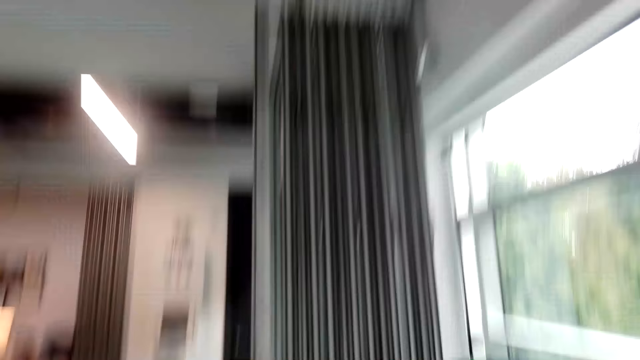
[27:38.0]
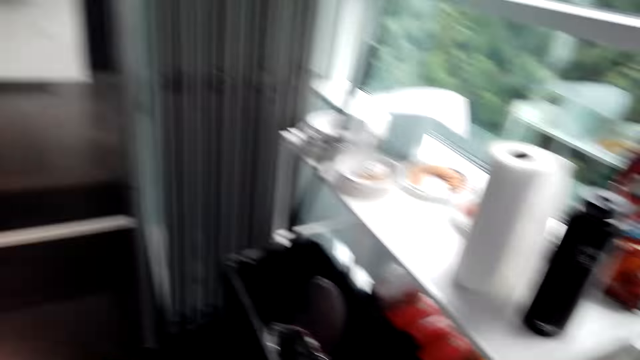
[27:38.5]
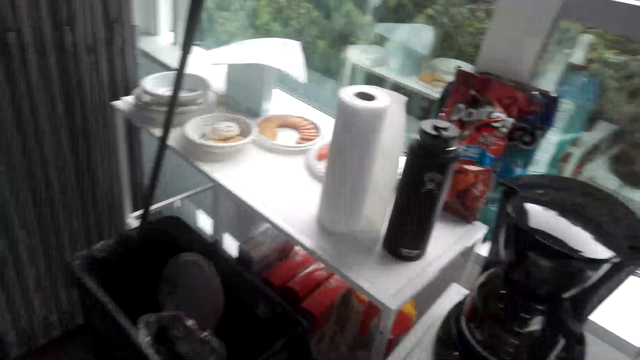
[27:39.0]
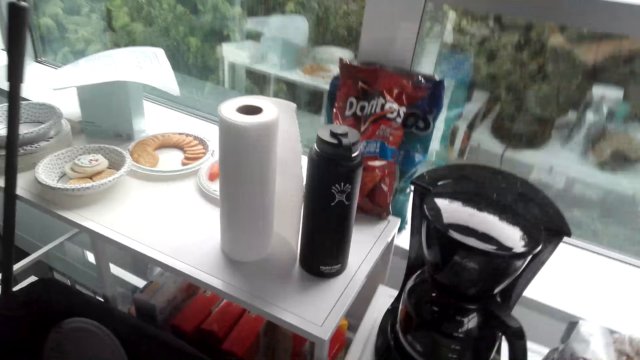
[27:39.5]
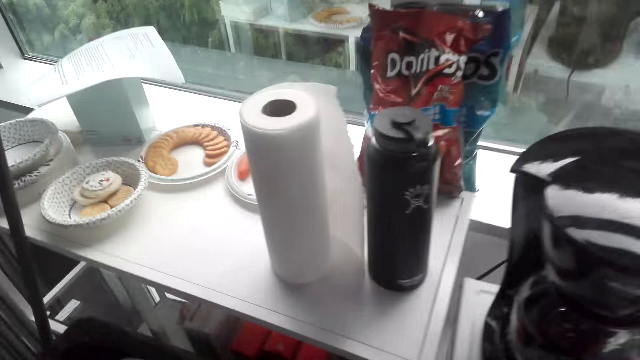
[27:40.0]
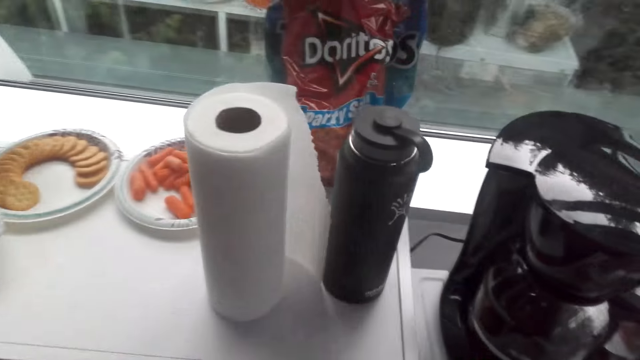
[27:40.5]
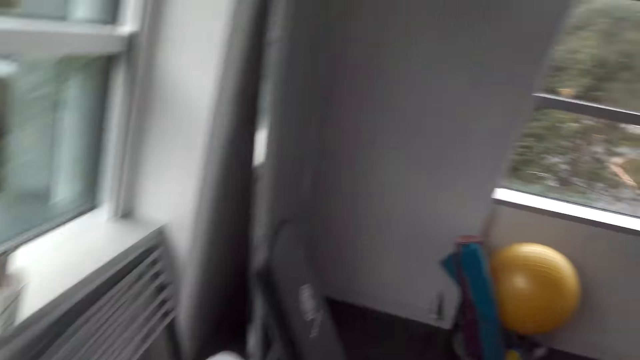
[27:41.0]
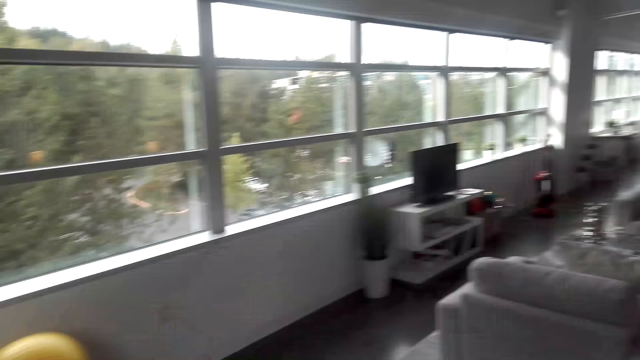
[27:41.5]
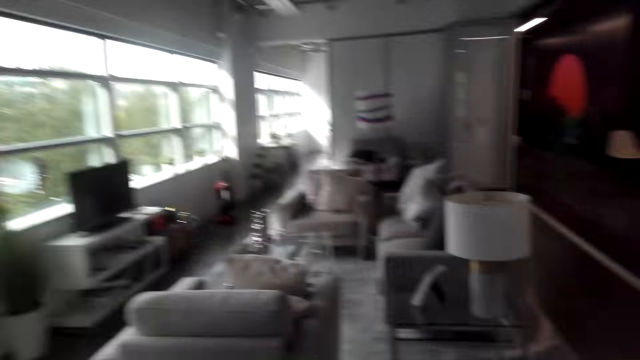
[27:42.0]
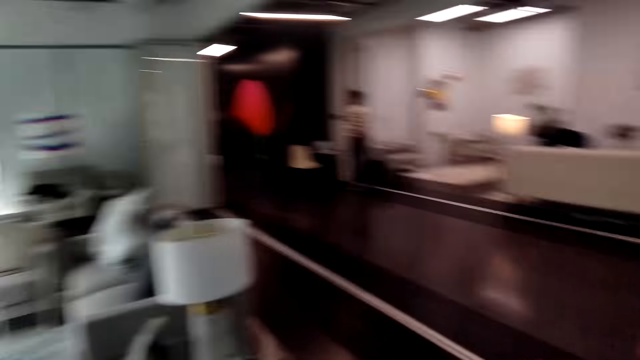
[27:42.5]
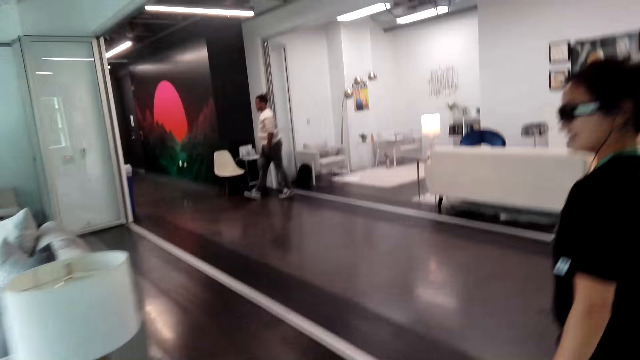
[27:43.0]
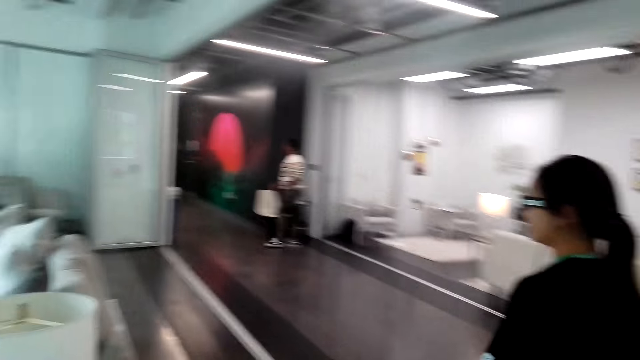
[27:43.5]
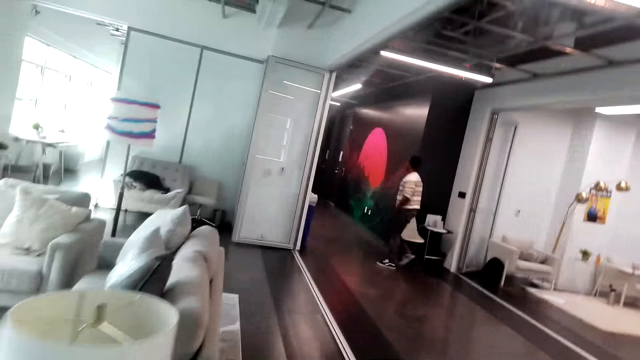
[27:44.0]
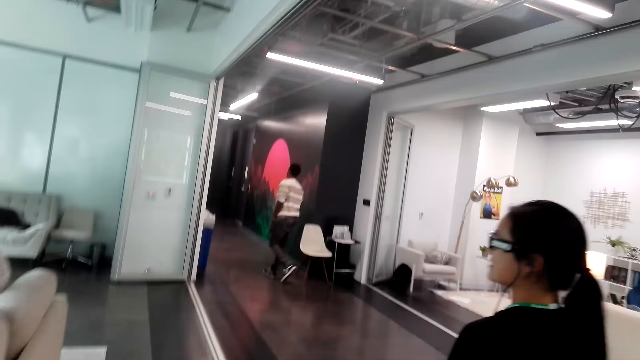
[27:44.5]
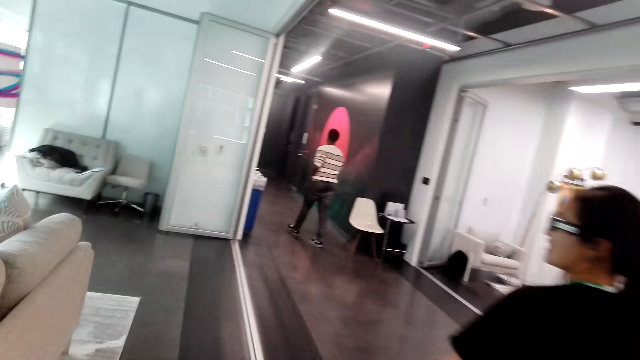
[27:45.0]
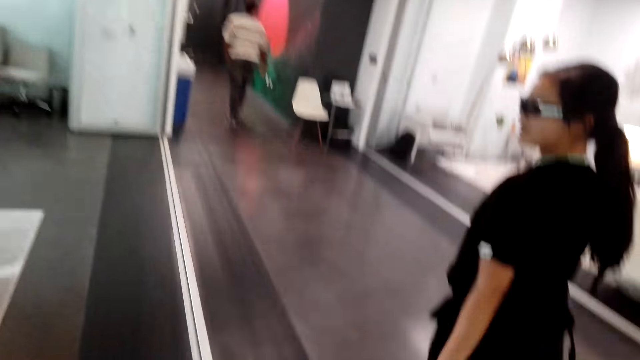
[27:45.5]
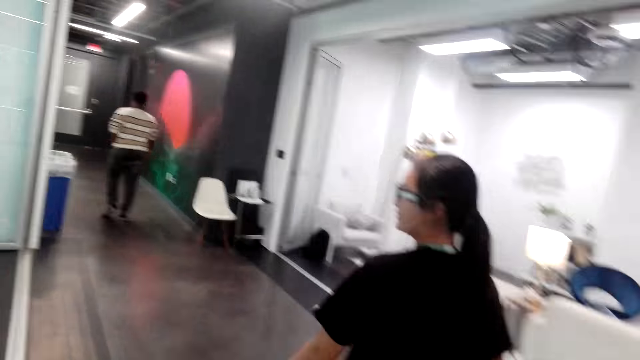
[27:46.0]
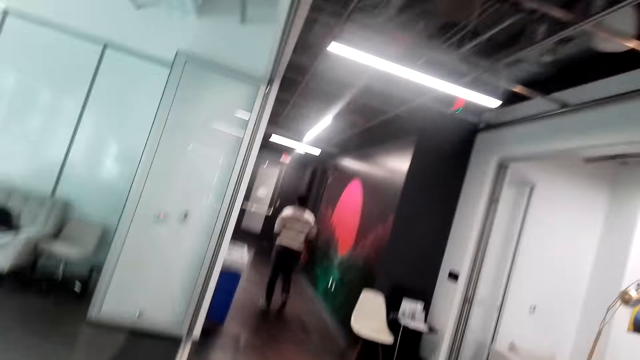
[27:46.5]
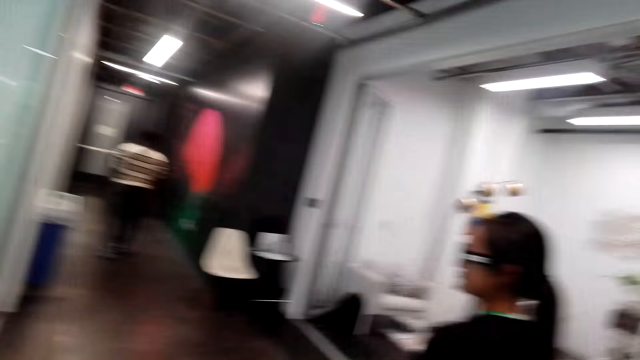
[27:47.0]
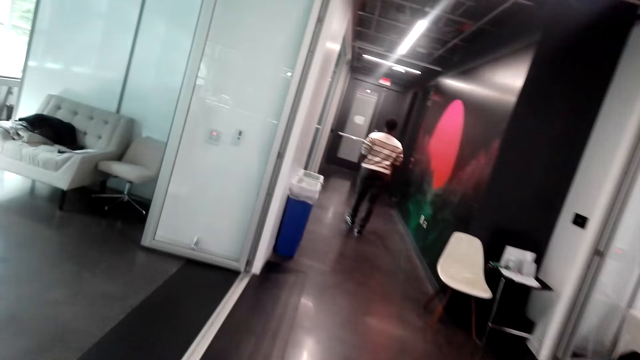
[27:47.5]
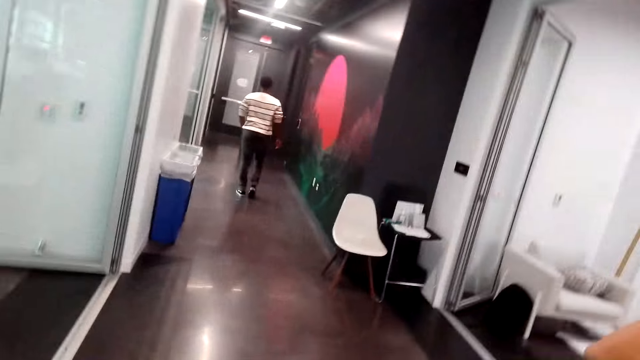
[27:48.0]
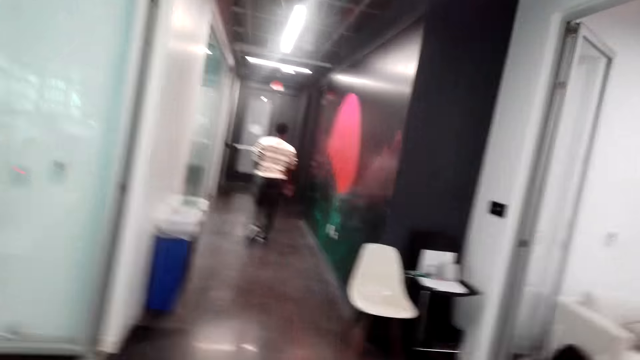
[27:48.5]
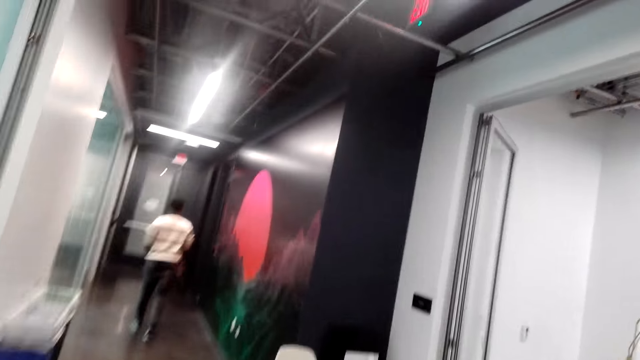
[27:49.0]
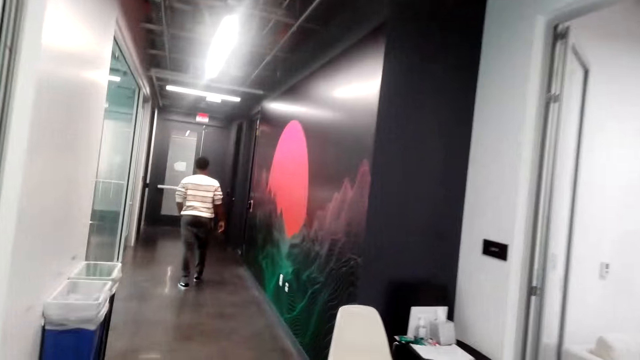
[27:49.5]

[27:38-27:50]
The camera wearer looks around. They step forward and converse with a person. They turn around. A man steps forward. A lady steps forward. The person walks along the corridor. The person converses with the camera wearer. The camera wearer walks along the corridor. They converse with the person.

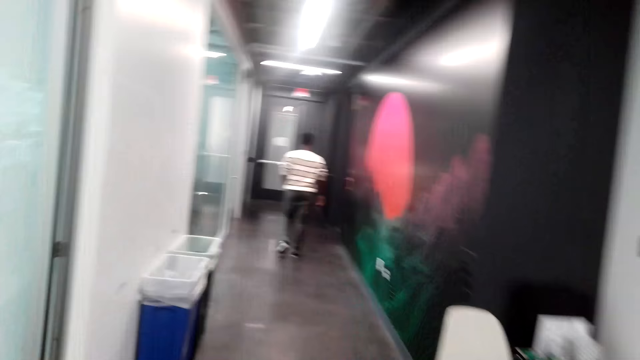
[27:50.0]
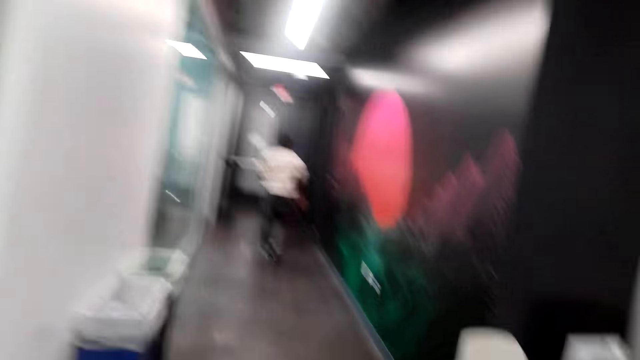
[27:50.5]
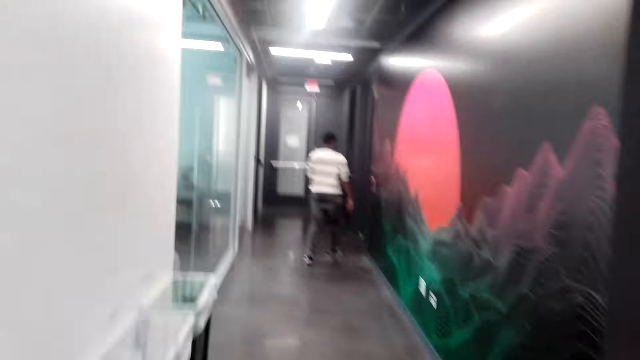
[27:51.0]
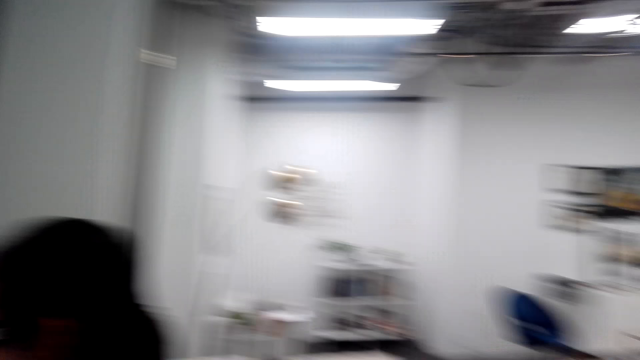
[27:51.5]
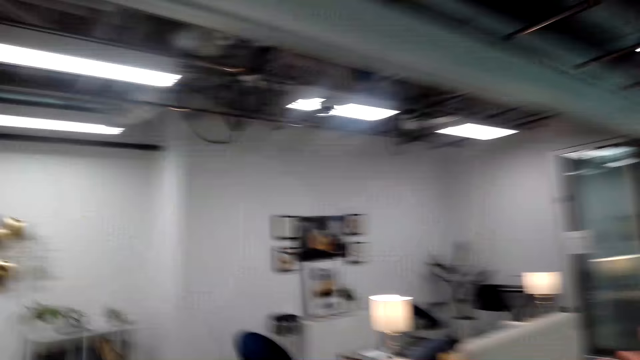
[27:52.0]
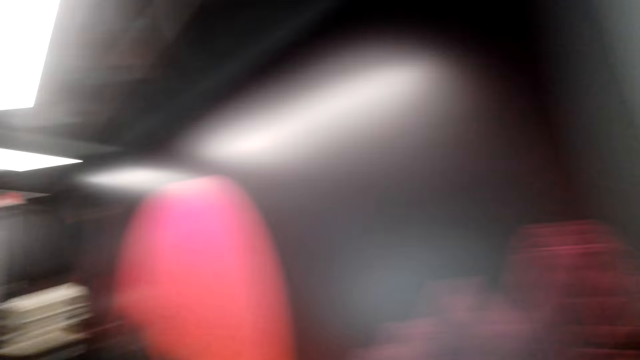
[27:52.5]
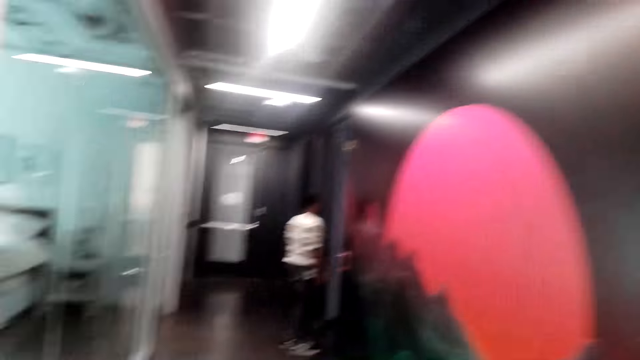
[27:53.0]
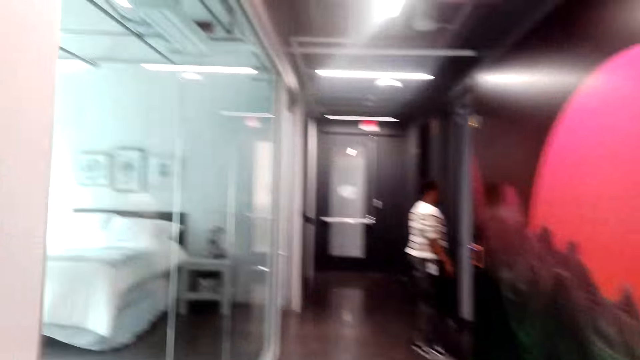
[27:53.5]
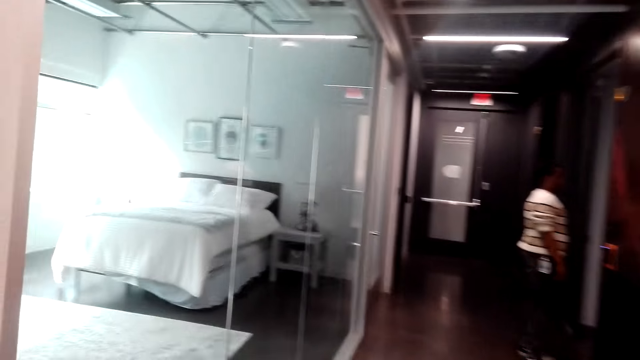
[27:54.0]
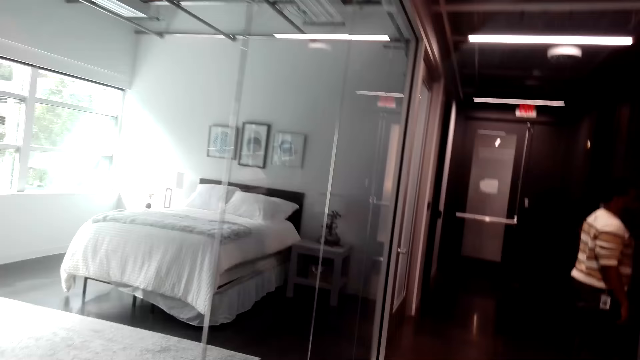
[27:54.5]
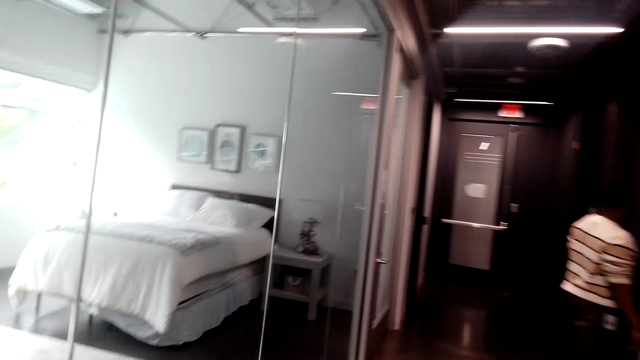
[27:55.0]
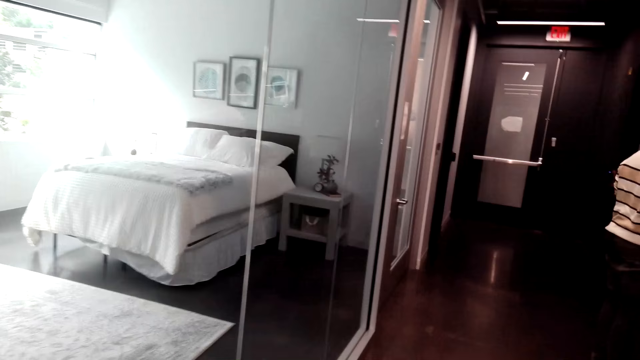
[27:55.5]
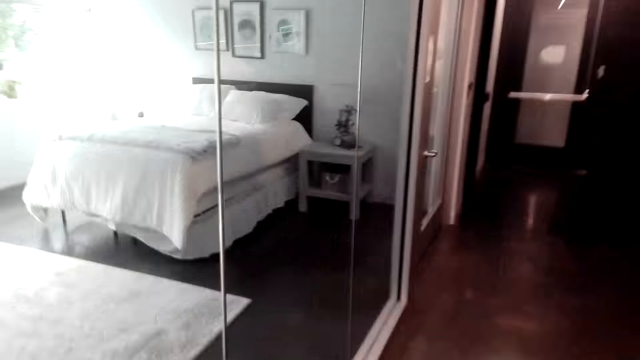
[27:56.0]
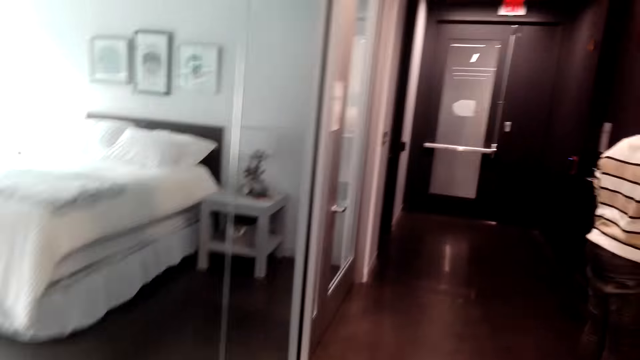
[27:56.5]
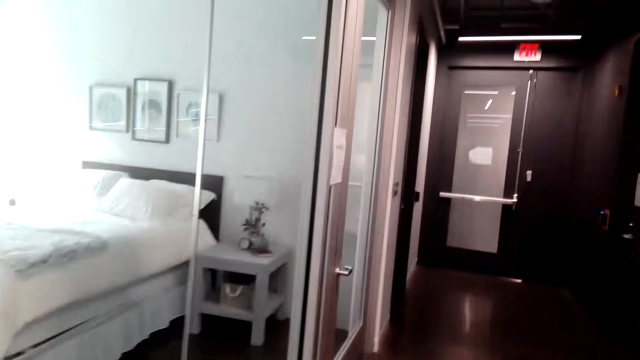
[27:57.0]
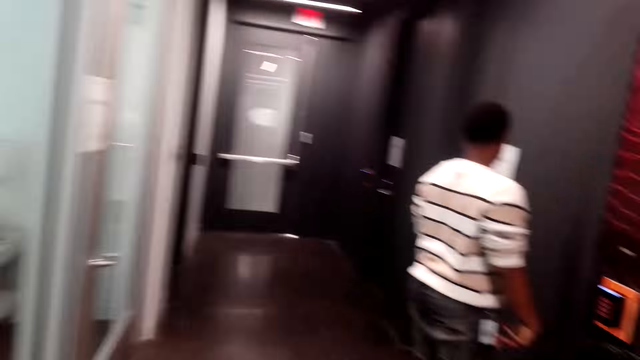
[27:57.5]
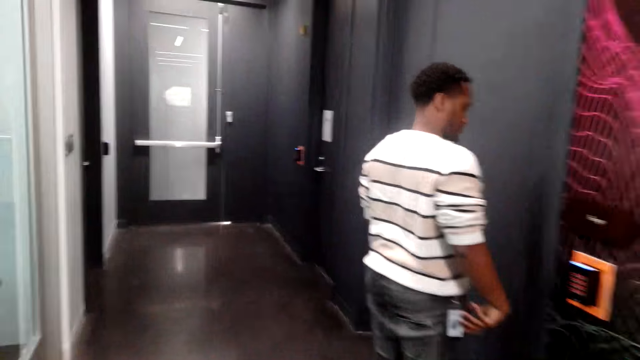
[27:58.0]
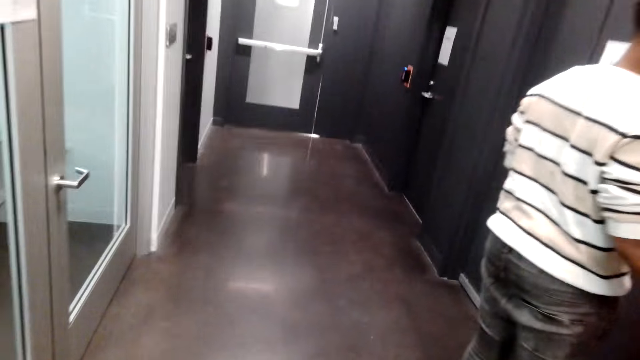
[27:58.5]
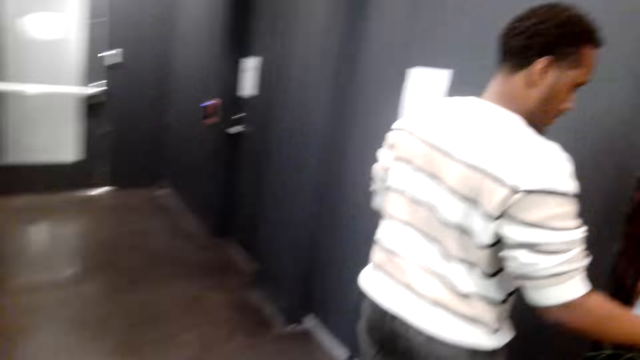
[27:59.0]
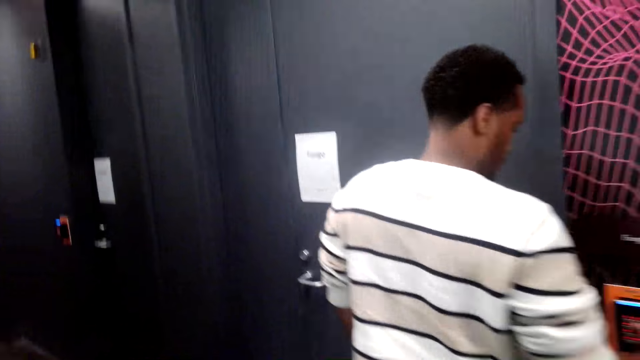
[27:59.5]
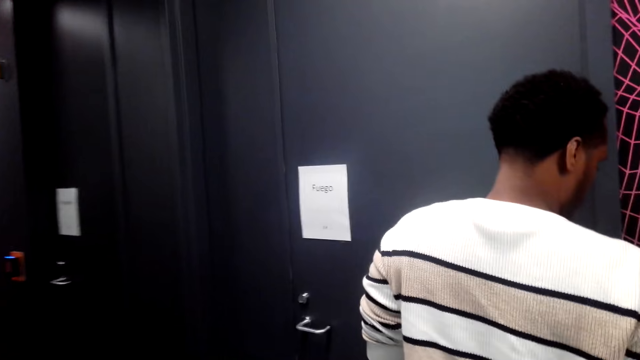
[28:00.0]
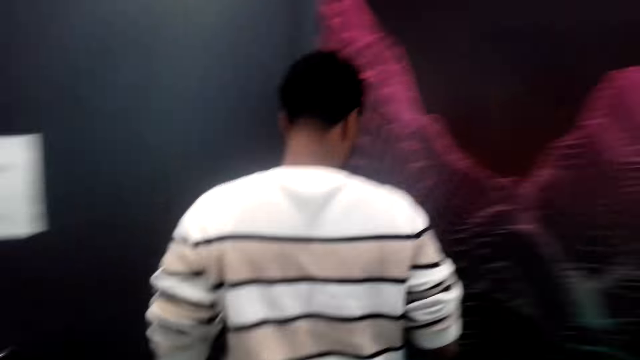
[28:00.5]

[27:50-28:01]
A person converses with the camera wearer. The camera wearer looks around. They converse with the person. The person converses with the camera wearer. The camera wearer steps forward. They converse with the person. A man does something. The person converses with the camera wearer. The man unlocks a door.
